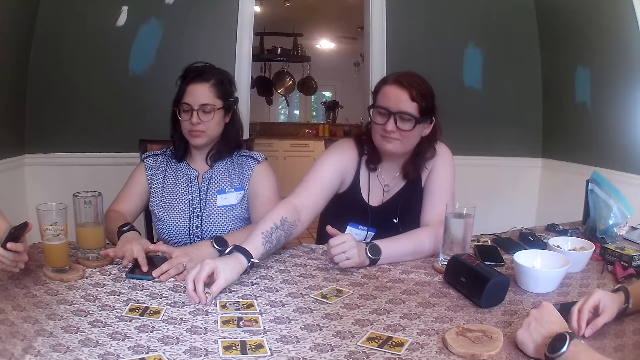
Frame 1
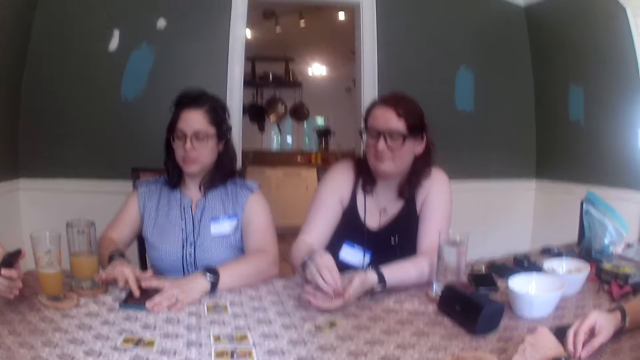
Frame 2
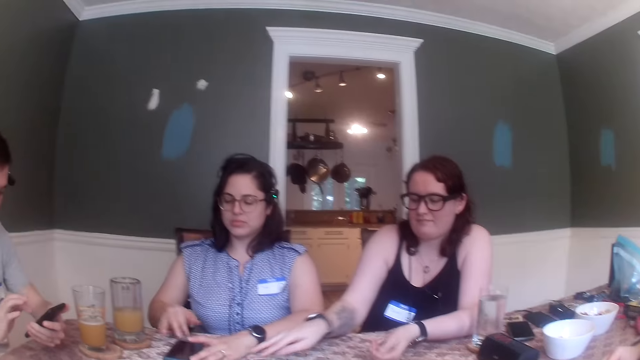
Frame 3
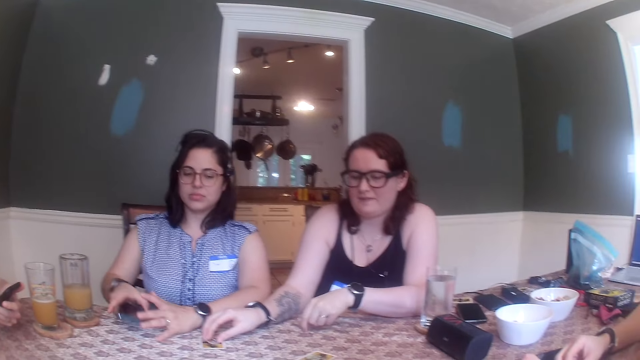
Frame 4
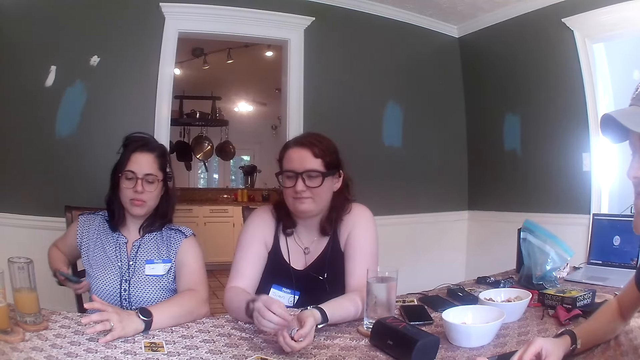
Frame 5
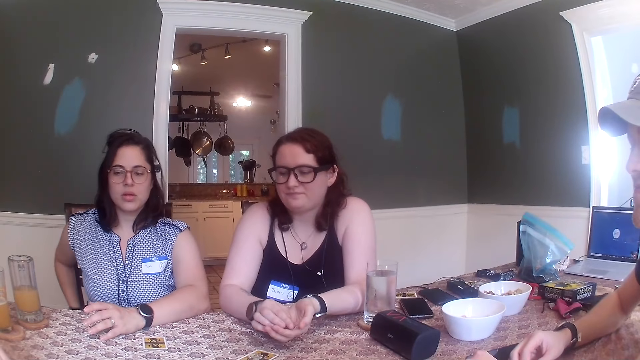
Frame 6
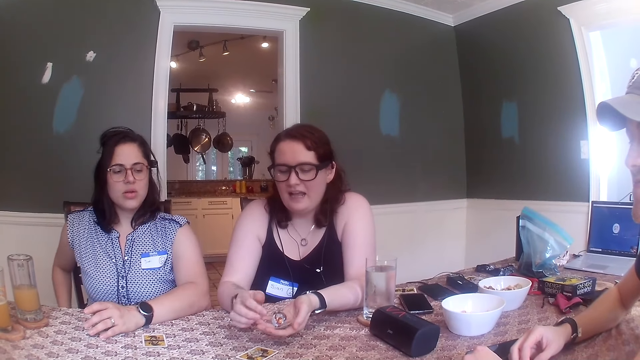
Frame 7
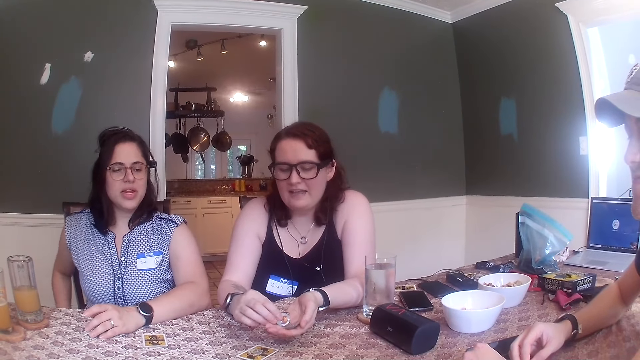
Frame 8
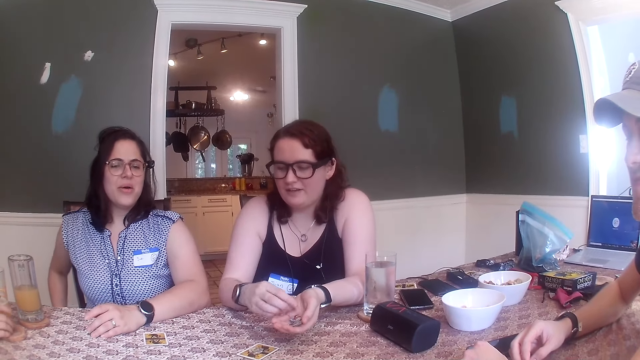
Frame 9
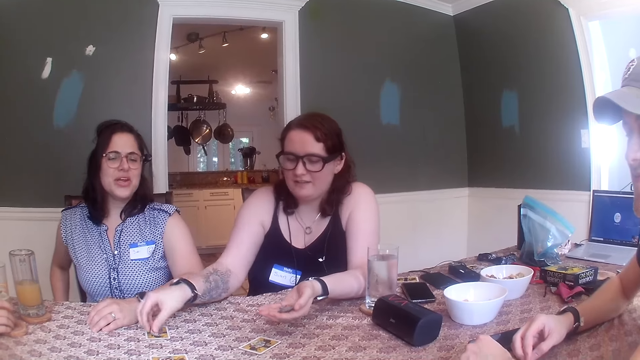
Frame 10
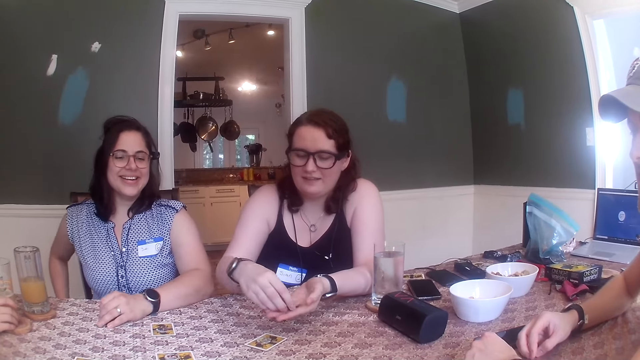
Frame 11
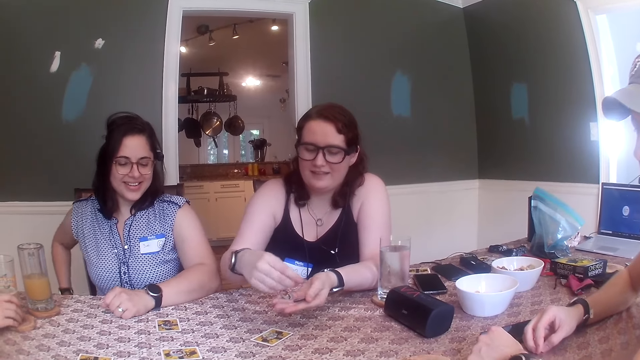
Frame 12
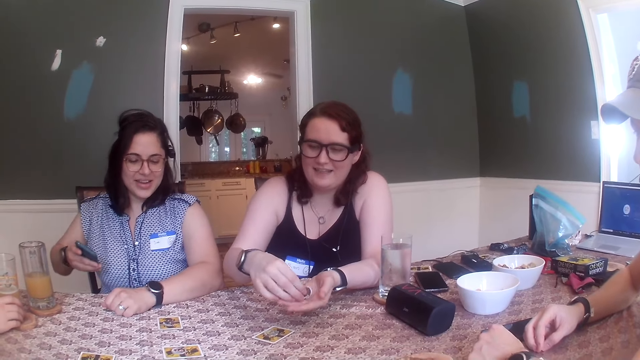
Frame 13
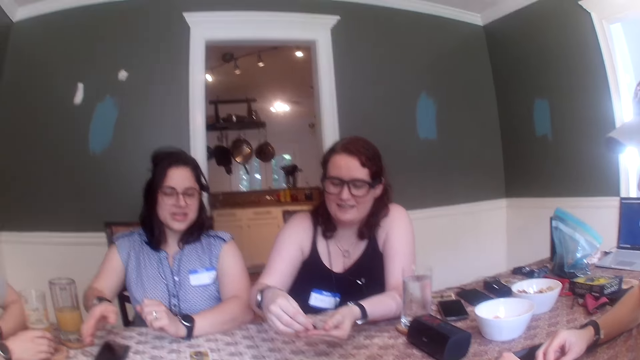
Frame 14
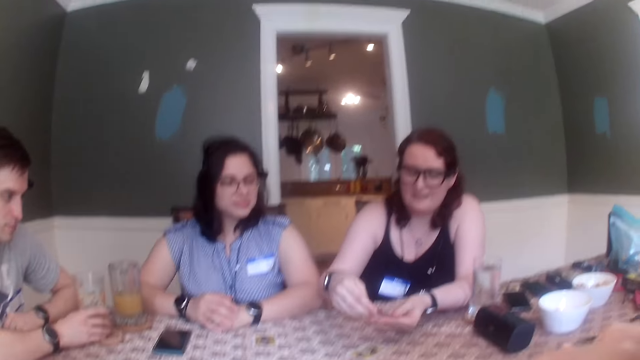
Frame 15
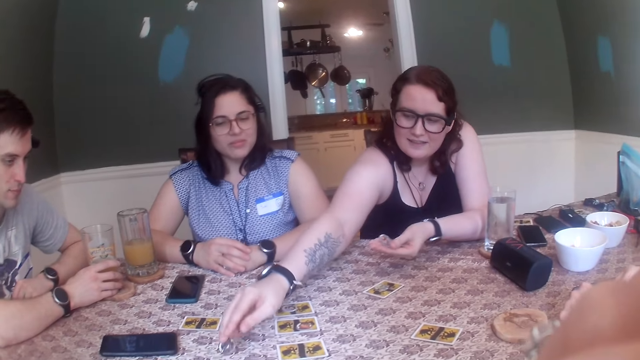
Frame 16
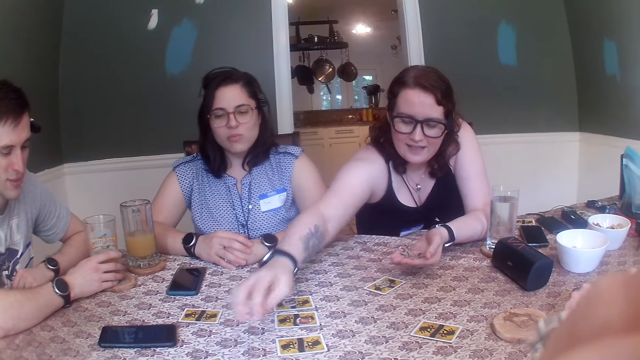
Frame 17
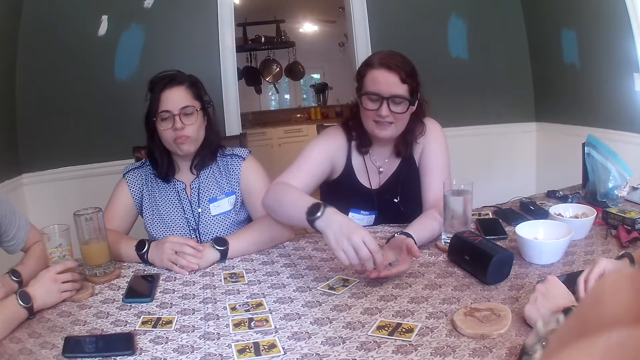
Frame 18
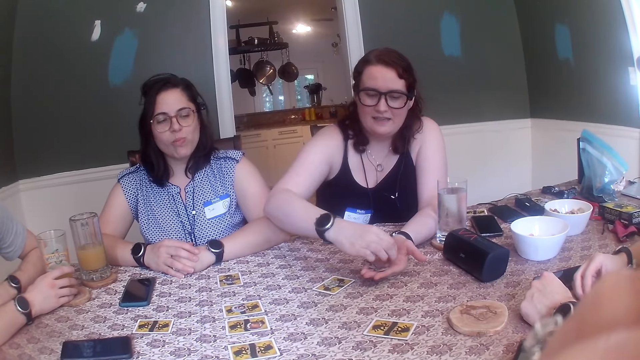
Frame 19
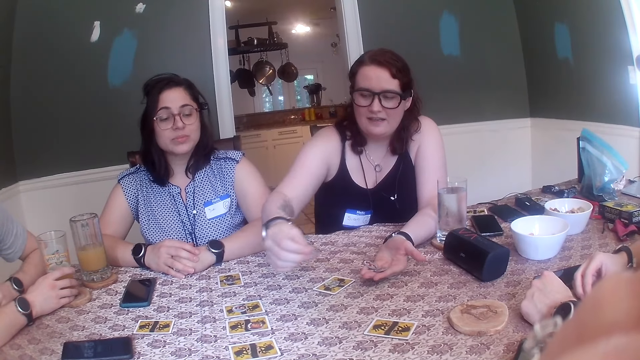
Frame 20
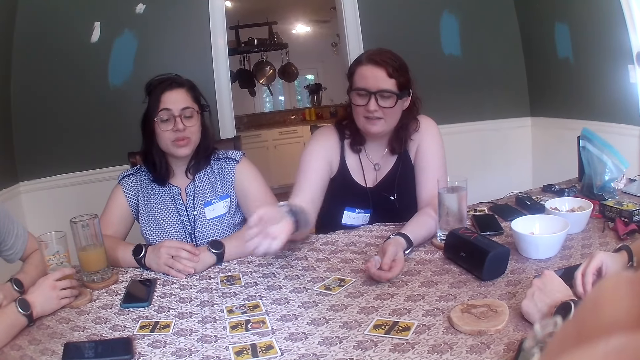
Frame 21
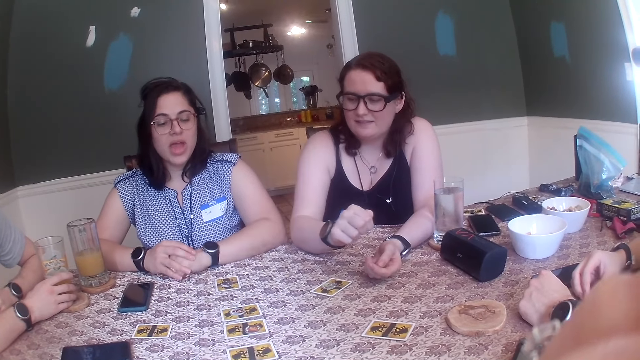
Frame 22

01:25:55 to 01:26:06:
A woman puts the tokens in her right hand into her left hand. She picks up a game token from a card on the table with her right hand. Another woman picks up the phone from the table with her right hand. The first woman puts the token in her right hand into her left hand. The other woman rubs the phone on her lap with her right hand. The first woman takes a token from her left hand with her right hand and puts the token on the card on the table with her right hand. She takes a token from her left hand with her right hand. The other woman puts the phone on the table with her right hand. The first woman puts the token on the table with her right hand and takes a token from her left hand with her right hand.

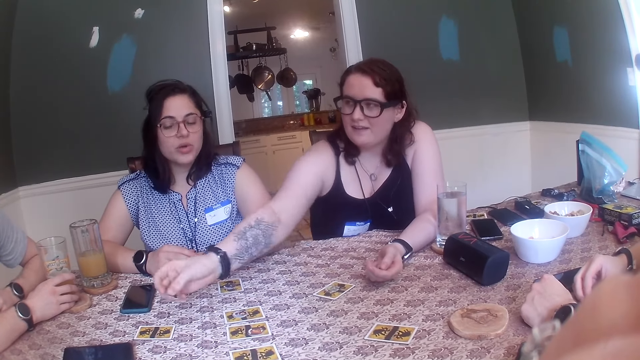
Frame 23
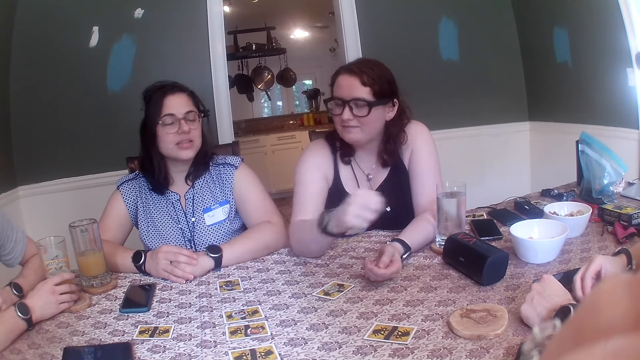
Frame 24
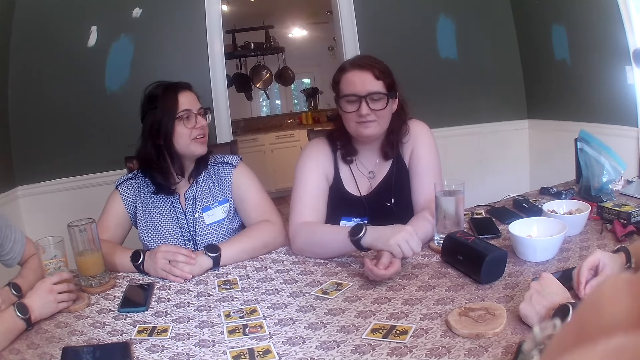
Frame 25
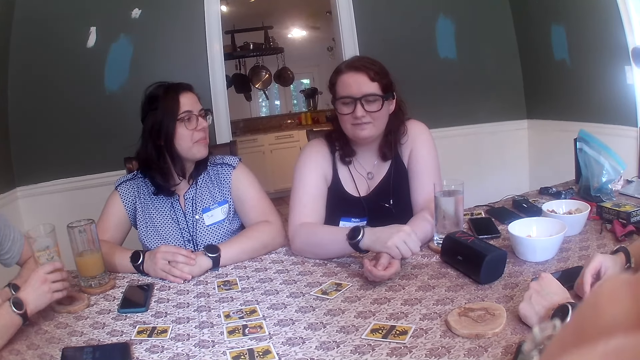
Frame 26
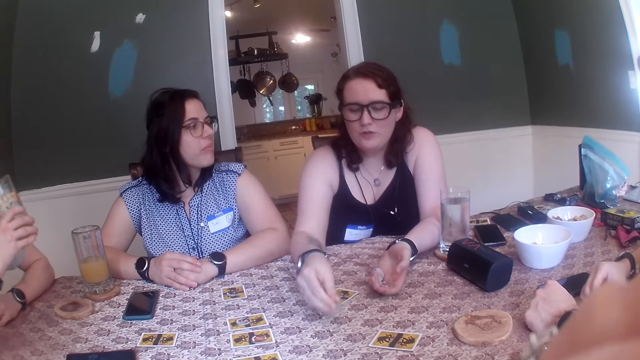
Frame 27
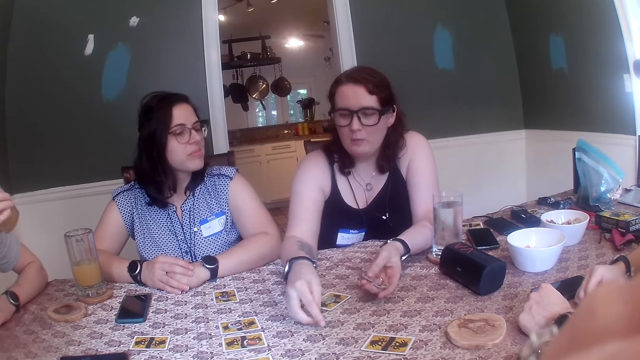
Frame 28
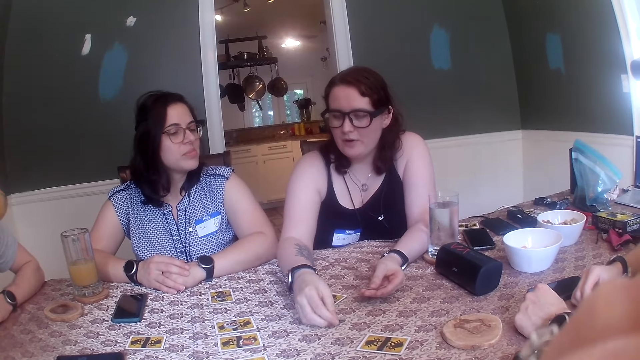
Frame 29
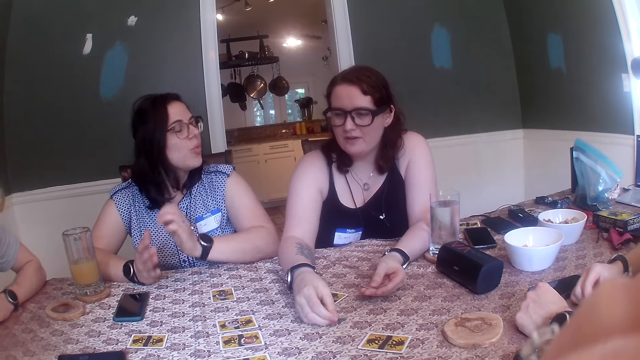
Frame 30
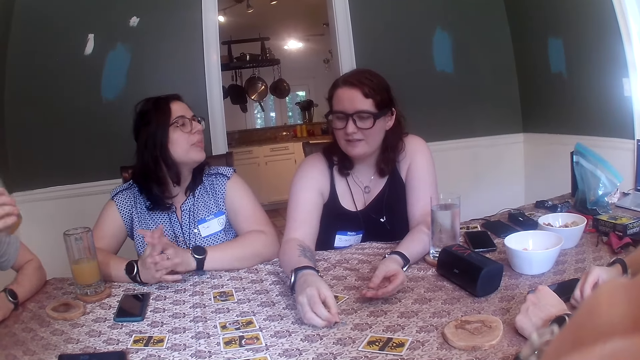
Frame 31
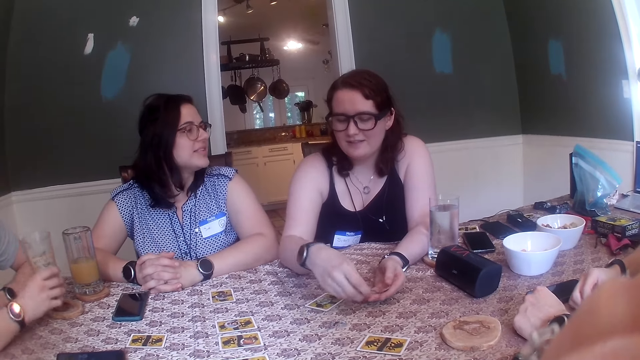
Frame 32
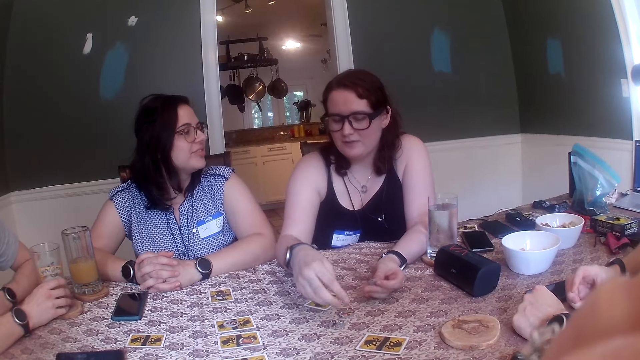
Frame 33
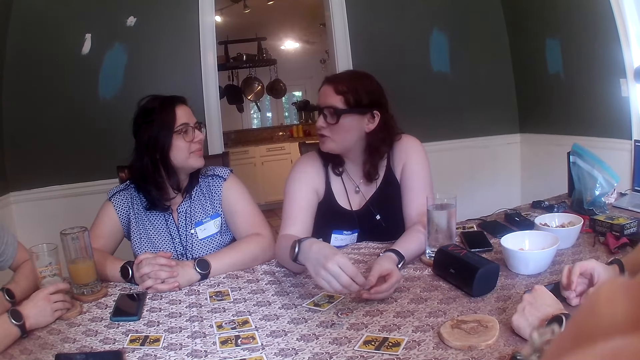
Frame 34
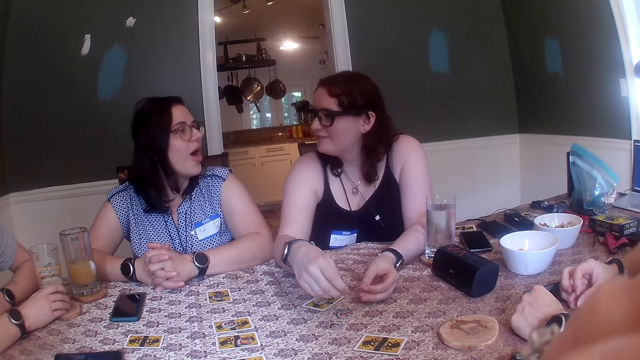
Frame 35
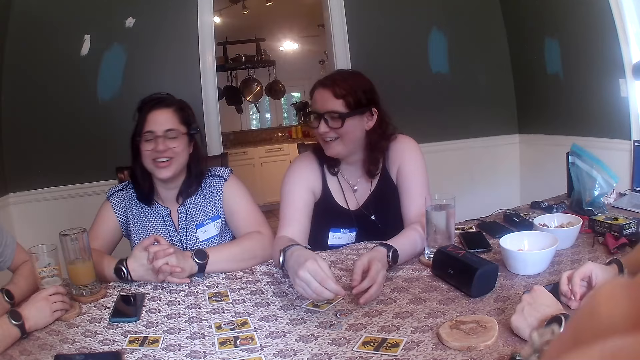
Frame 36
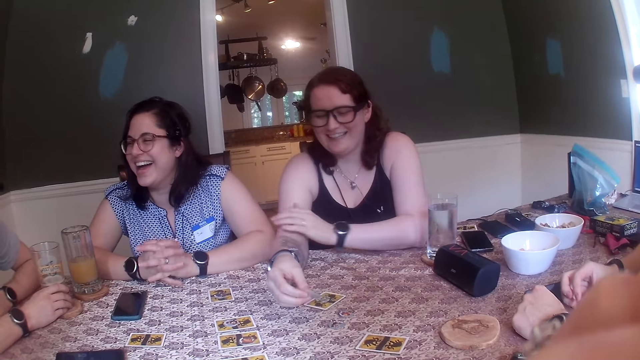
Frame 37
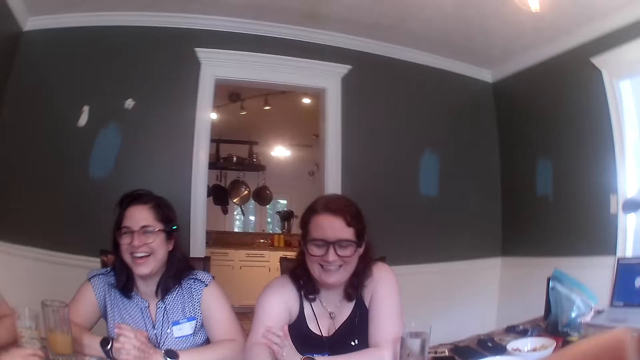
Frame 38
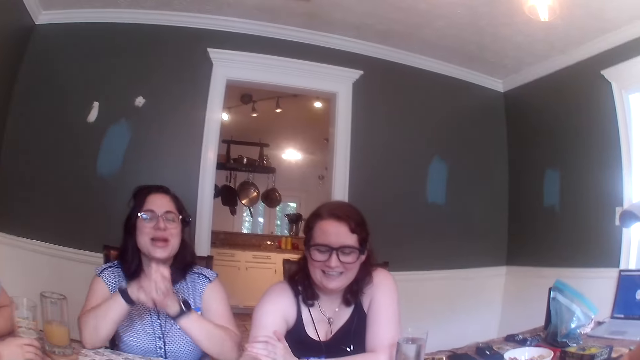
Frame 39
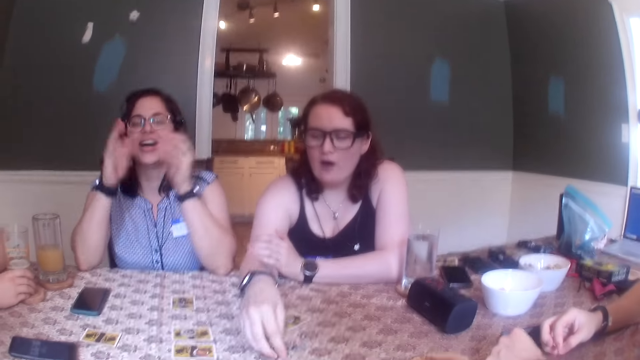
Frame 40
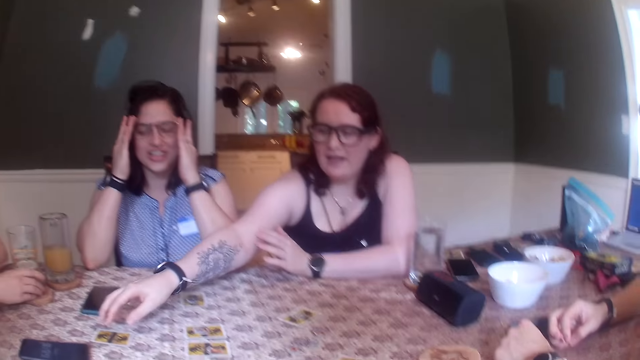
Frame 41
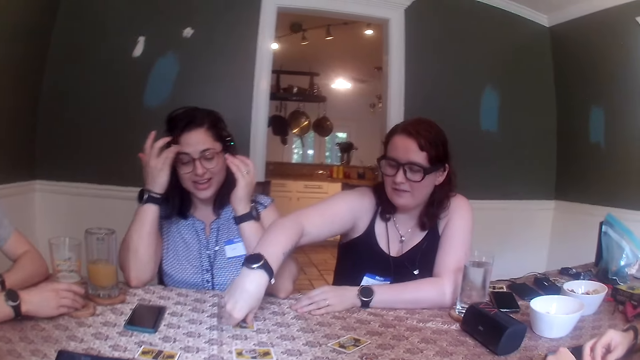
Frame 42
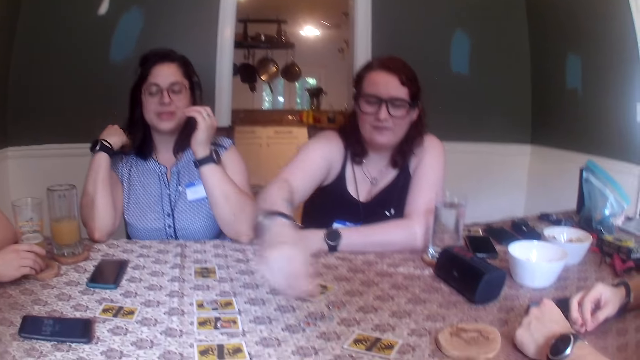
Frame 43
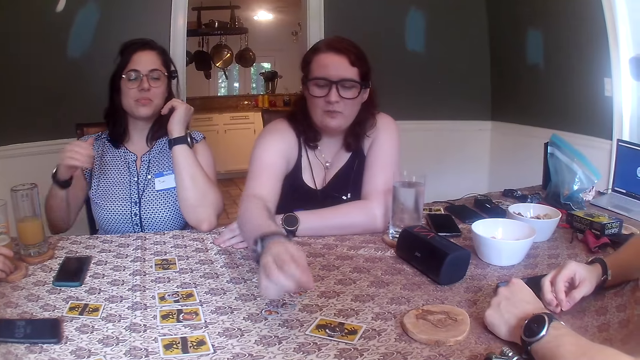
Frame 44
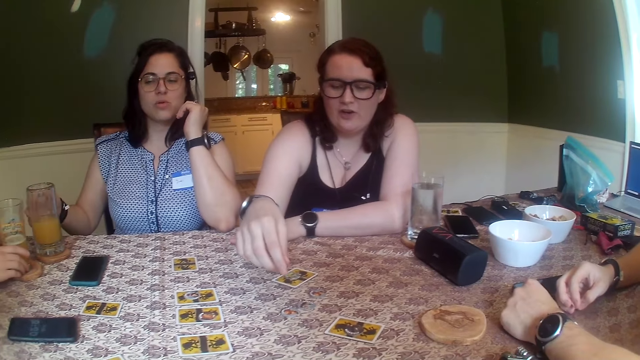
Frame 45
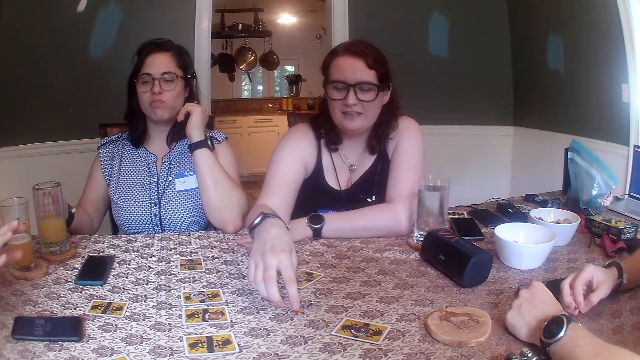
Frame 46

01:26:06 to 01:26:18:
A man picks up a glass cup from a coaster on the table with his right hand. A woman puts the token on the table with her right hand. The man puts the glass cup on the coaster with his right hand. The woman takes a token from her left hand with her right hand, puts the token on the table with her right hand, and takes a token from her left hand with her right hand. She puts the token on the table with her right hand. Another woman adjusts her eyeglasses with both hands. The first woman picks up the token from the card on the table with her right hand and puts the token on the card with her right hand. The other woman picks up the glass cup from the coaster on the table with her right hand.
